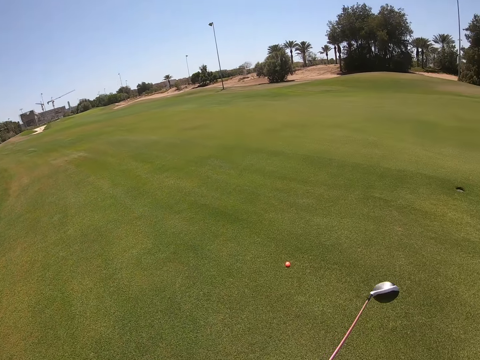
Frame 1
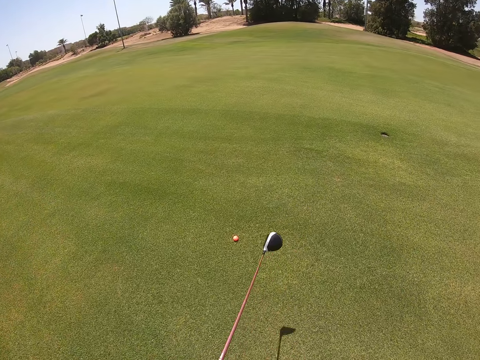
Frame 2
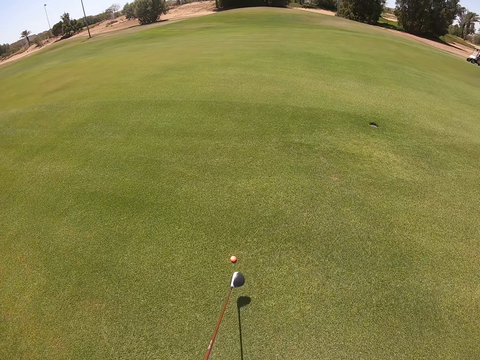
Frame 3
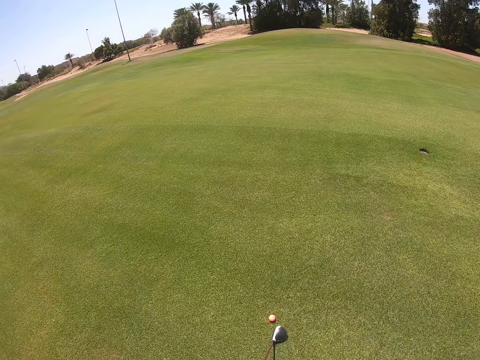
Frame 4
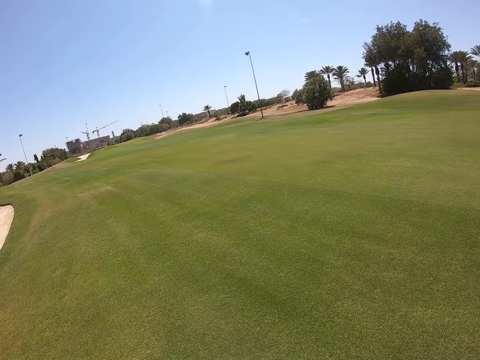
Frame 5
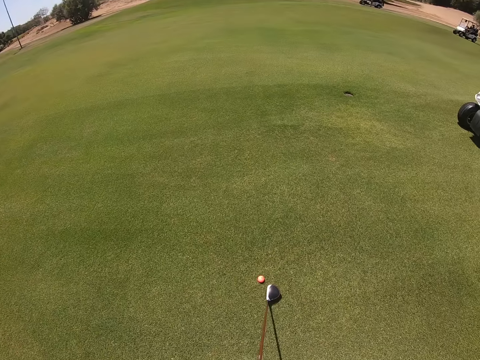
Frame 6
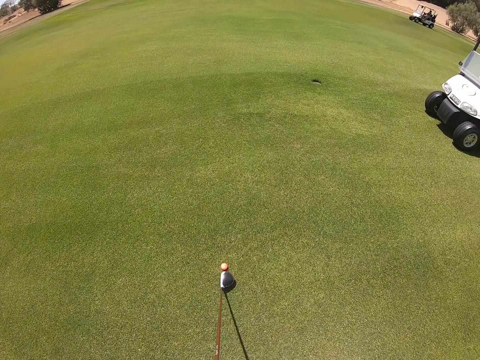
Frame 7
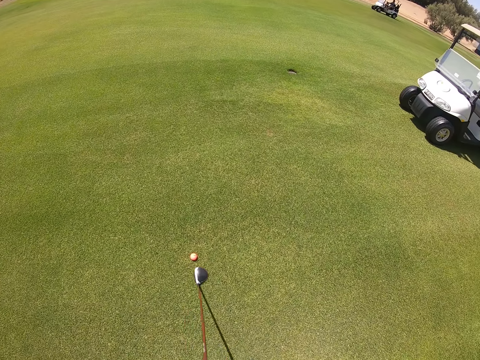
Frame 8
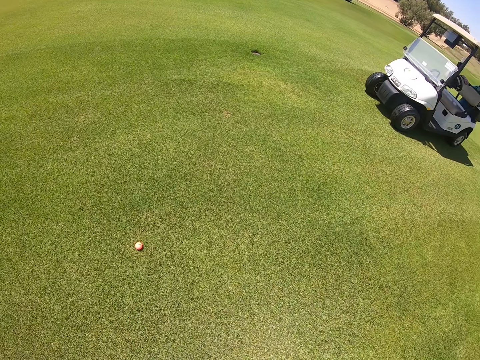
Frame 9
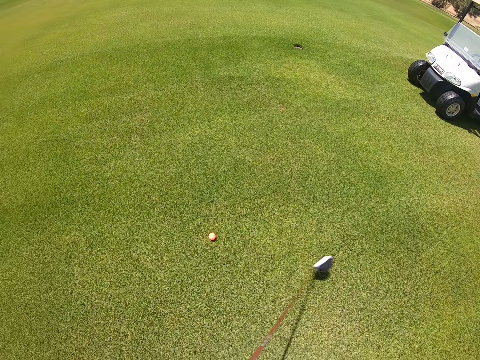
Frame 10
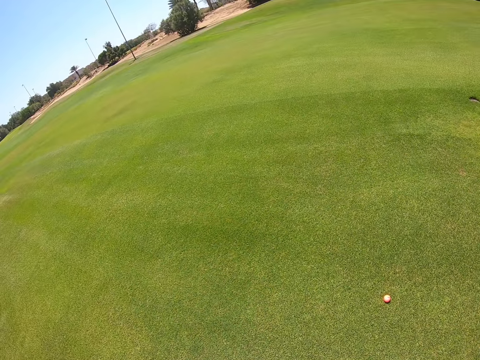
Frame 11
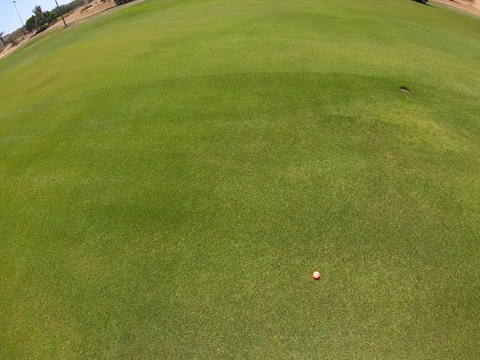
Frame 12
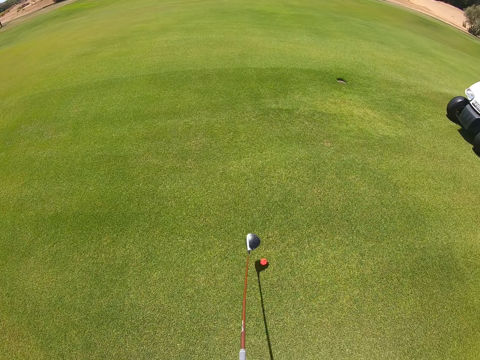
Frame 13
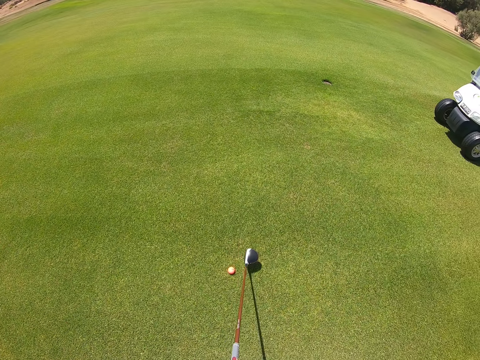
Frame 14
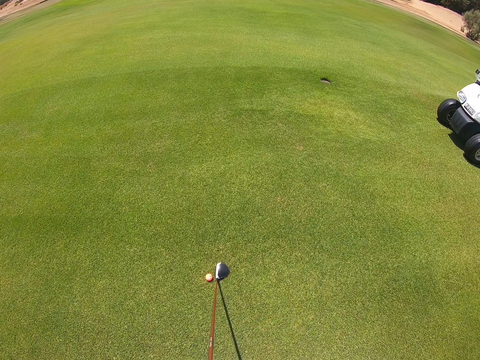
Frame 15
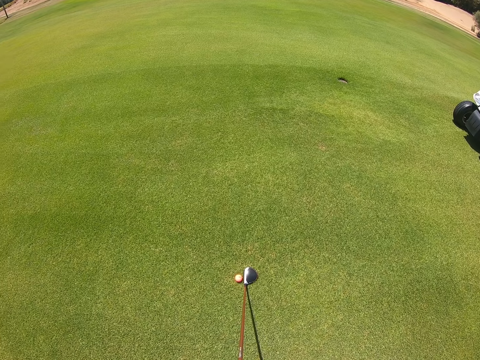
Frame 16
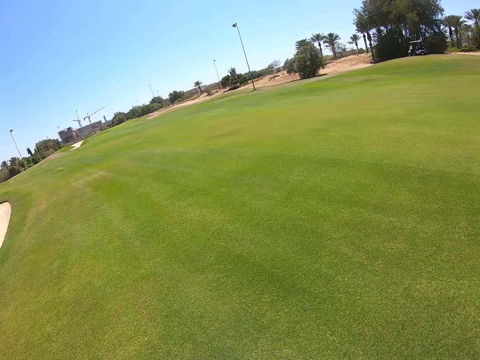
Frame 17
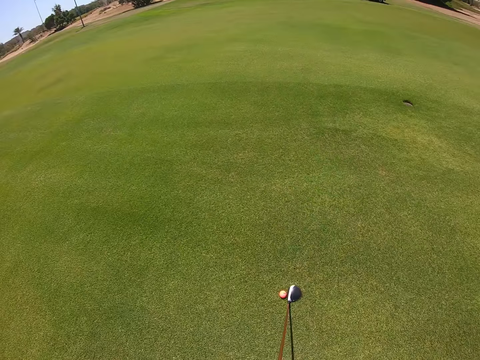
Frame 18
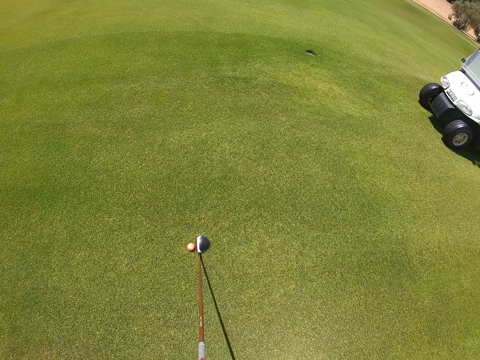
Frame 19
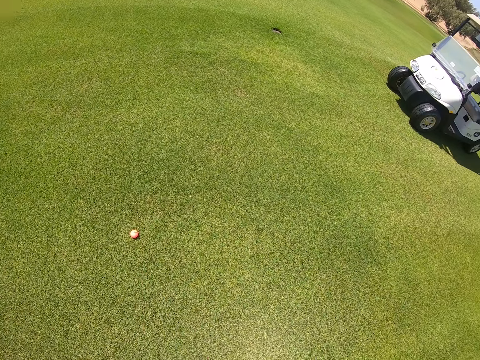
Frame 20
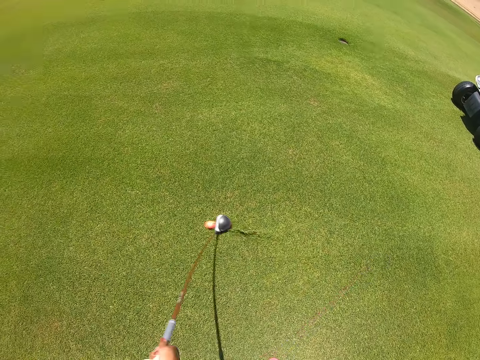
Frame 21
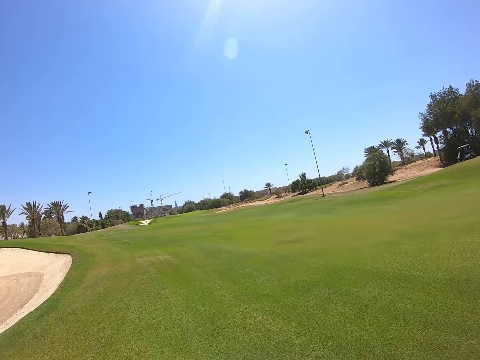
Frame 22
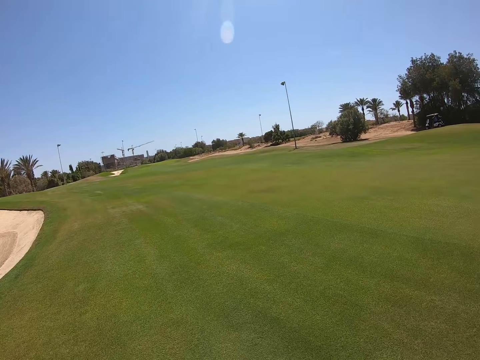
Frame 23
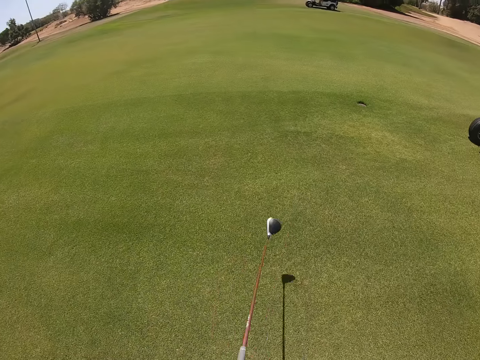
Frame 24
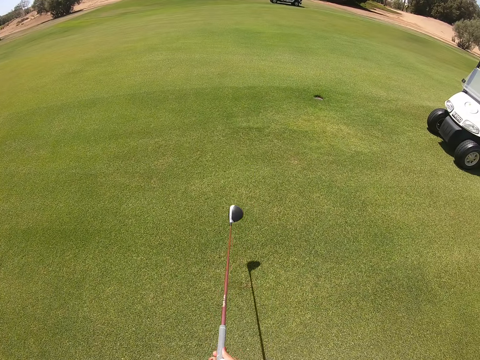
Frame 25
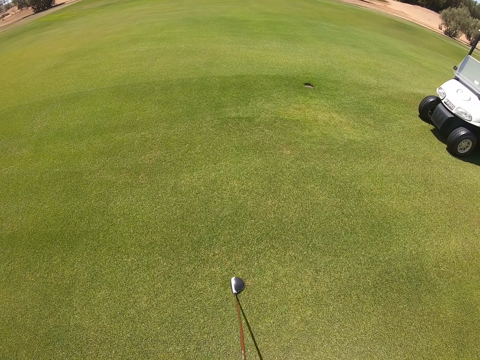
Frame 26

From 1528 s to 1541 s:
The camera wearer walks in the golf course. They play. They play golf in the golf course.

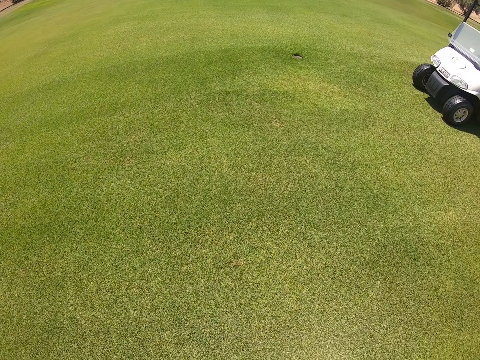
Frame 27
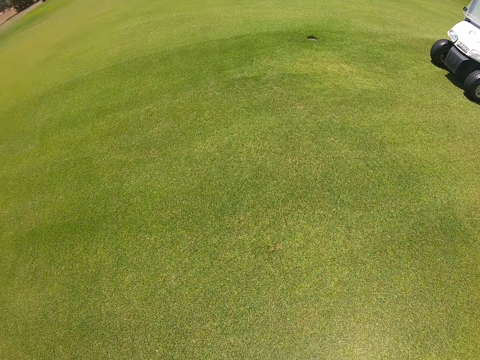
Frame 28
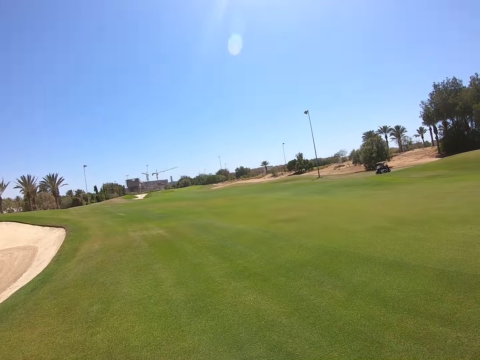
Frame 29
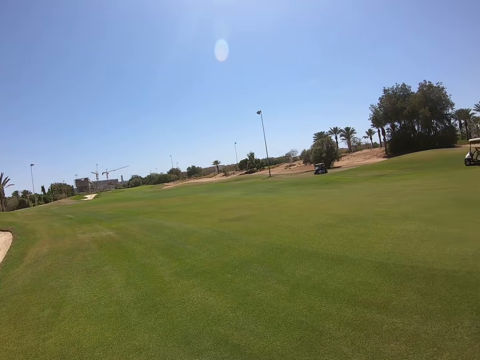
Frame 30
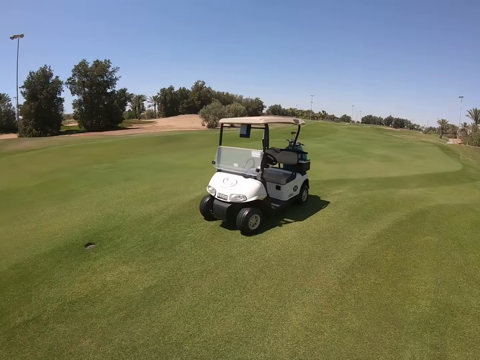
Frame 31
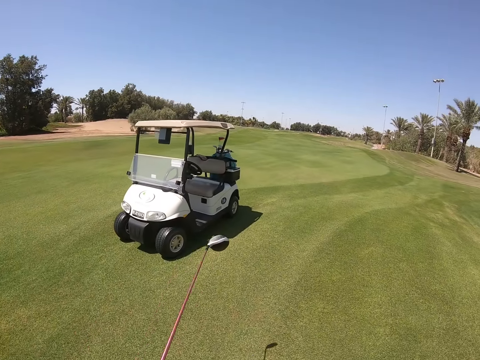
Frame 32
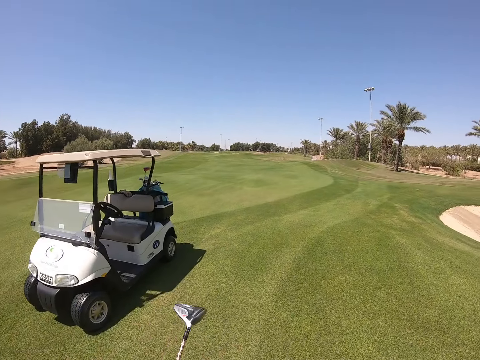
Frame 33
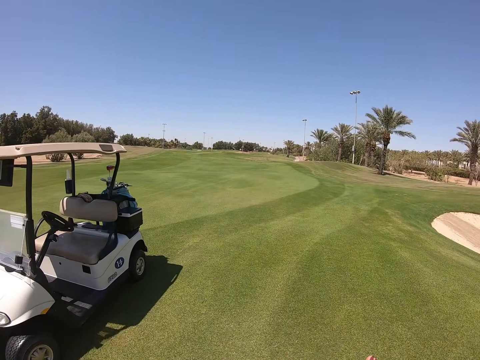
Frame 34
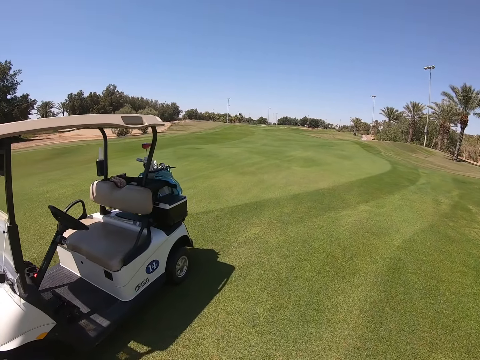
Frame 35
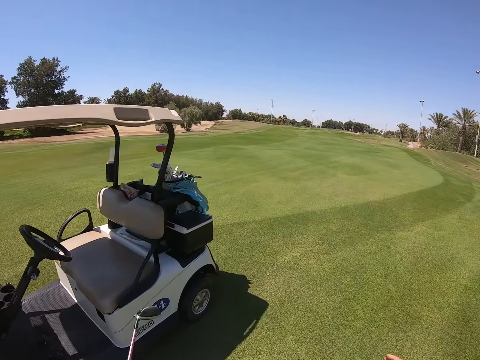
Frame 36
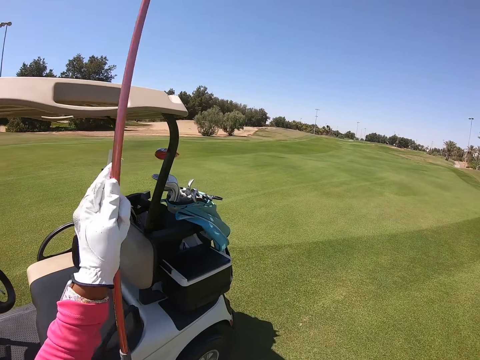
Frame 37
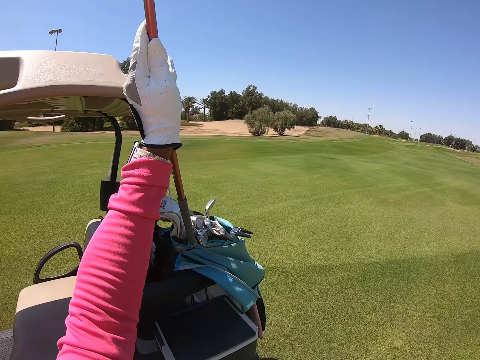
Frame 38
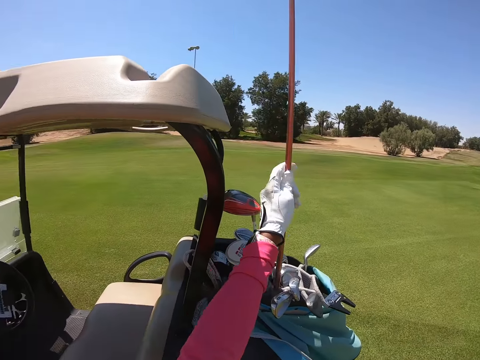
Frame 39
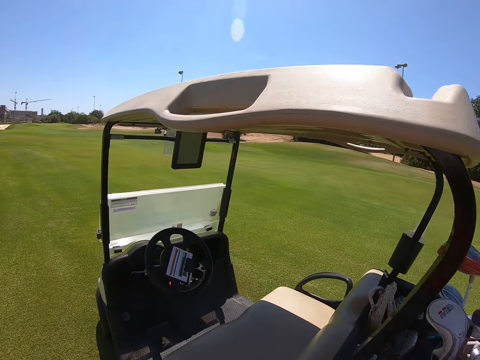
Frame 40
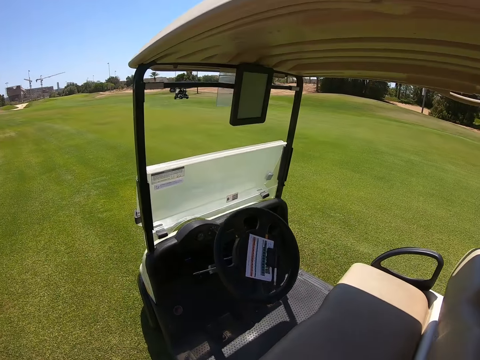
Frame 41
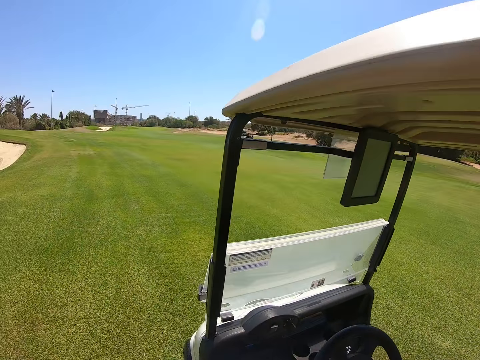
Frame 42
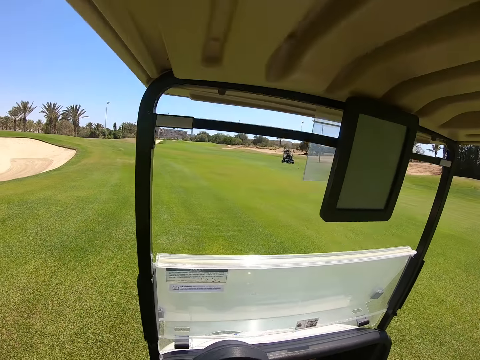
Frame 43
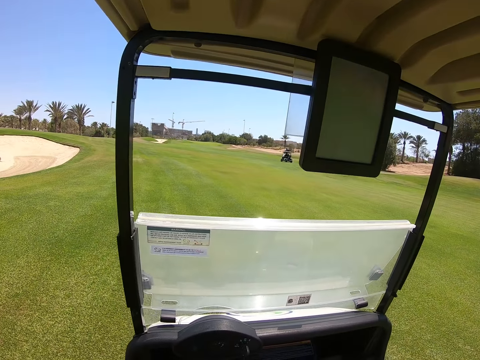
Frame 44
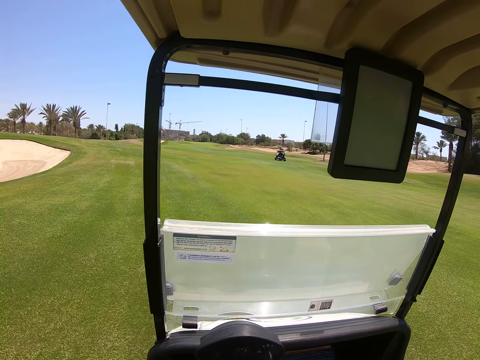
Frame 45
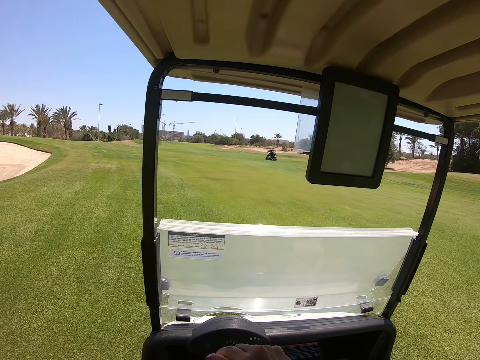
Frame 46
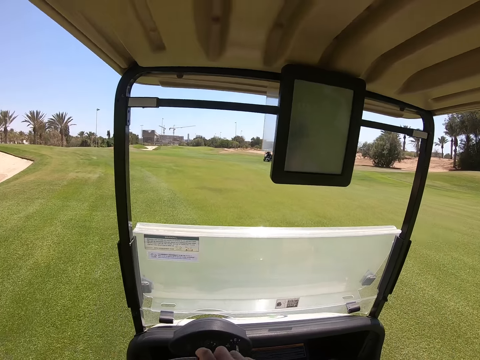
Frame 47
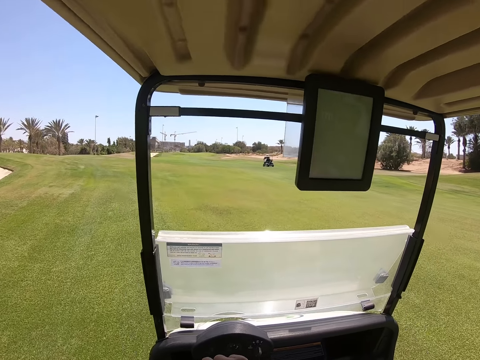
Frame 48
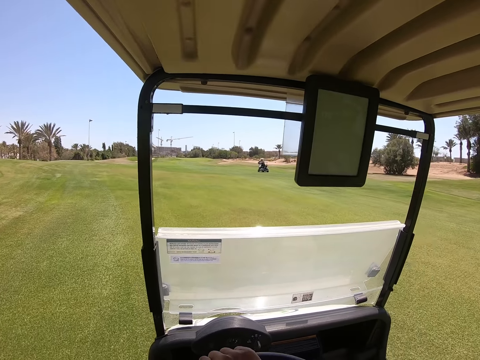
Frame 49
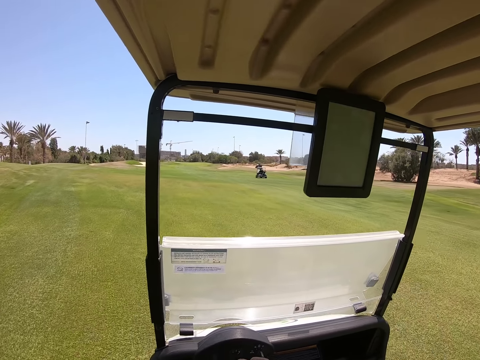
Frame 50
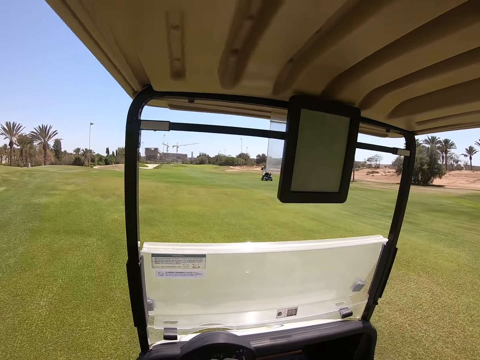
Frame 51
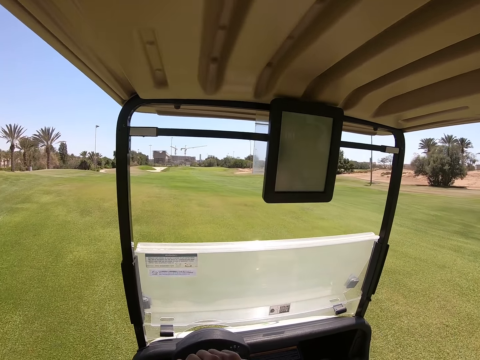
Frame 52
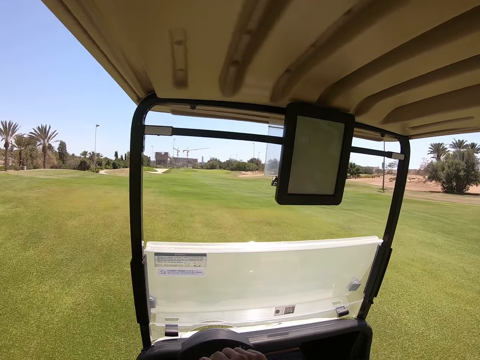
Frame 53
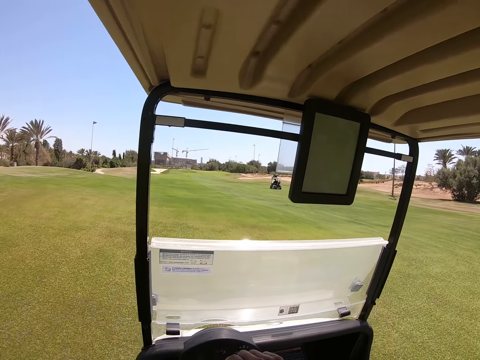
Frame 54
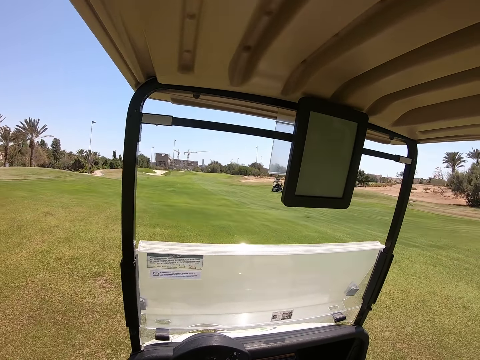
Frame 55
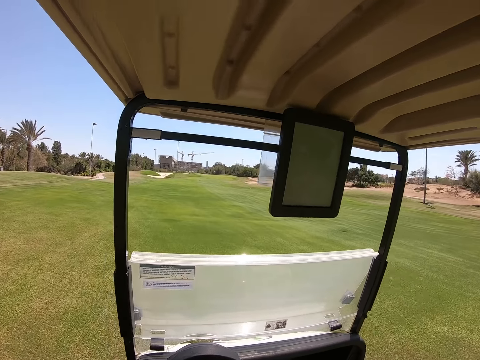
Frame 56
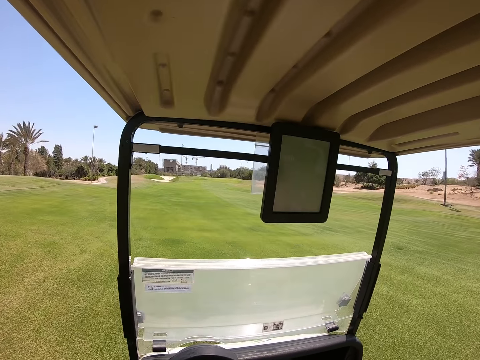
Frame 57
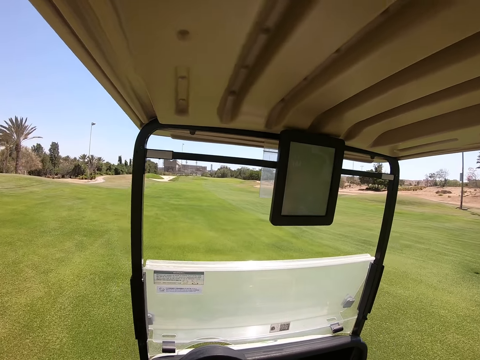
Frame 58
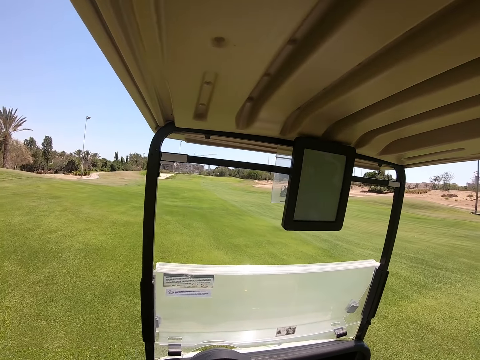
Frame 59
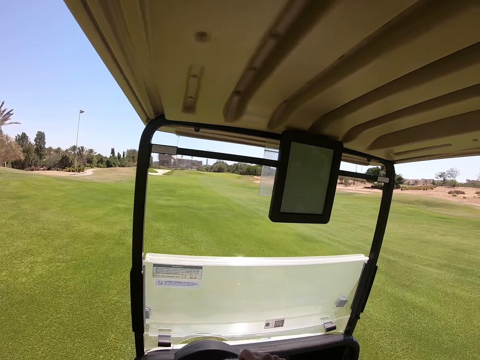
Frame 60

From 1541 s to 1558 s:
The camera wearer turns around. They walk. They put the golf club, a golf wood, in the golf cart bag. They sit. They drive. They drive the golf cart in the golf course.
